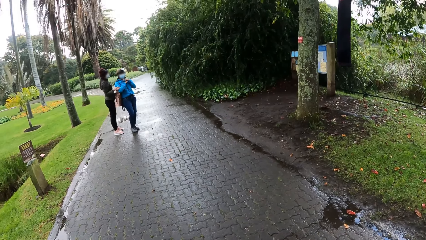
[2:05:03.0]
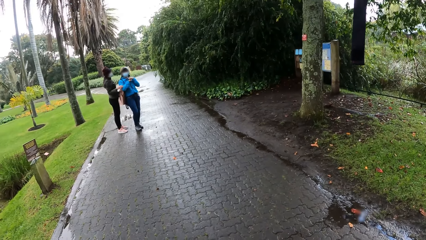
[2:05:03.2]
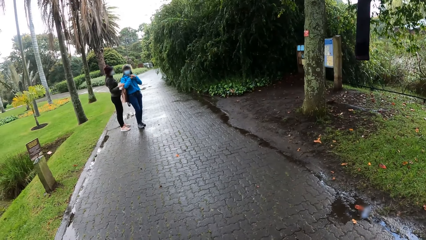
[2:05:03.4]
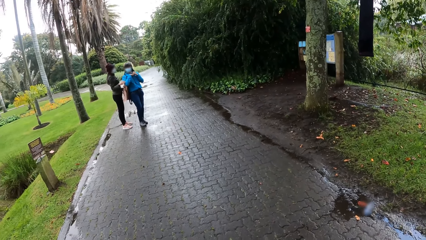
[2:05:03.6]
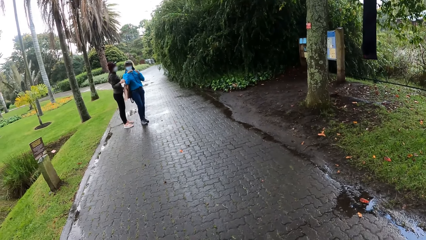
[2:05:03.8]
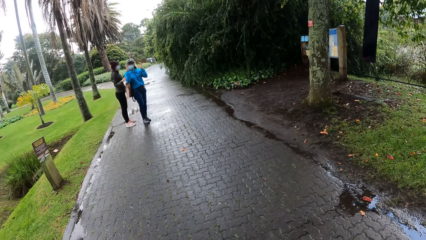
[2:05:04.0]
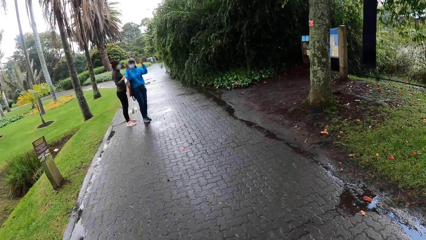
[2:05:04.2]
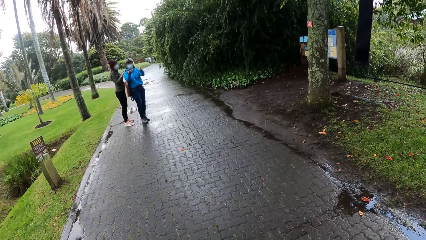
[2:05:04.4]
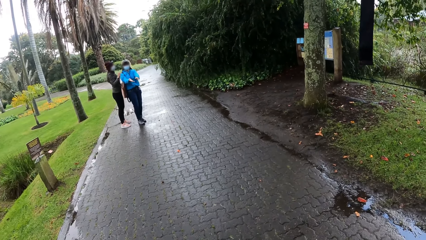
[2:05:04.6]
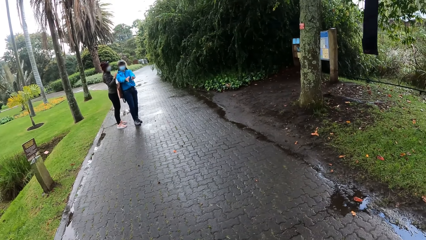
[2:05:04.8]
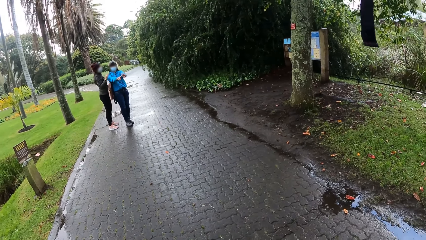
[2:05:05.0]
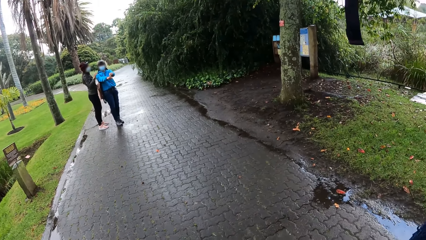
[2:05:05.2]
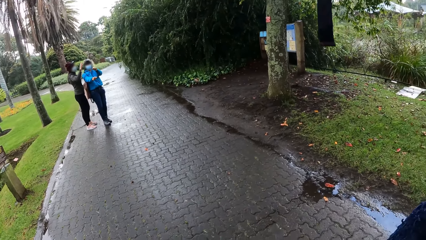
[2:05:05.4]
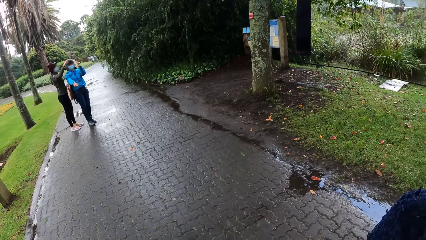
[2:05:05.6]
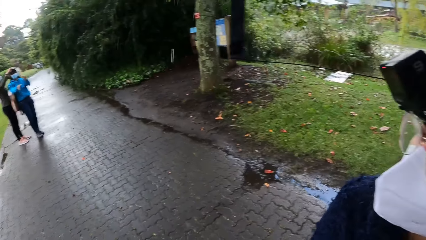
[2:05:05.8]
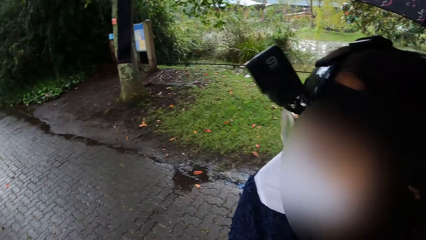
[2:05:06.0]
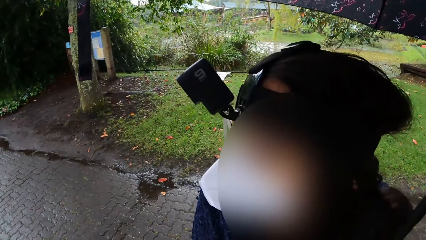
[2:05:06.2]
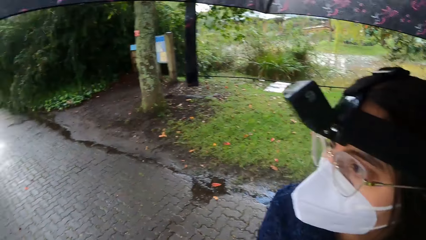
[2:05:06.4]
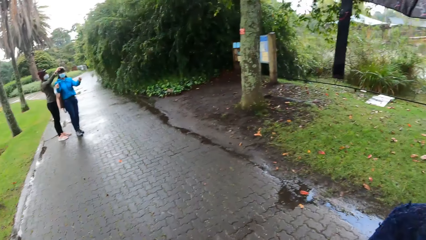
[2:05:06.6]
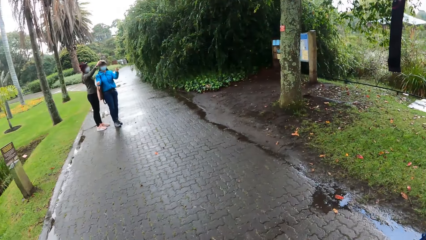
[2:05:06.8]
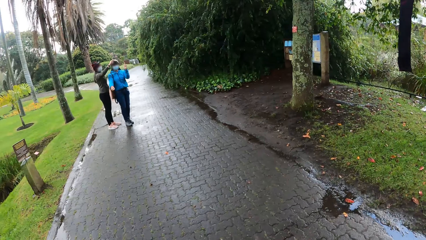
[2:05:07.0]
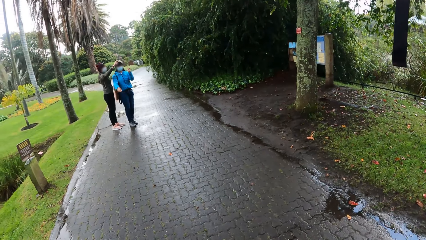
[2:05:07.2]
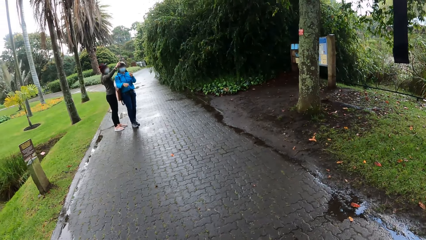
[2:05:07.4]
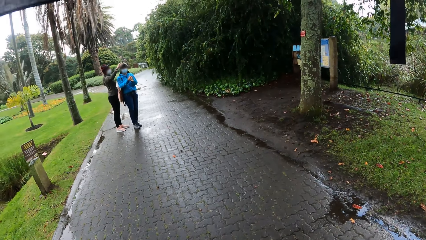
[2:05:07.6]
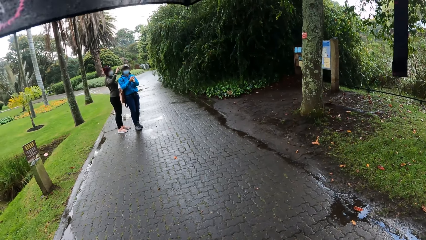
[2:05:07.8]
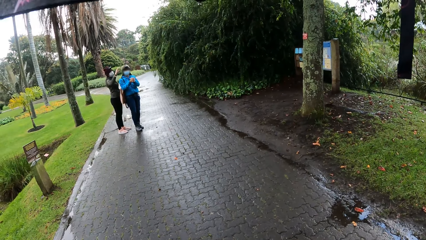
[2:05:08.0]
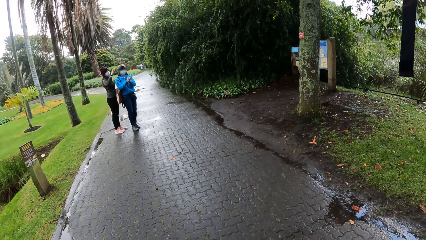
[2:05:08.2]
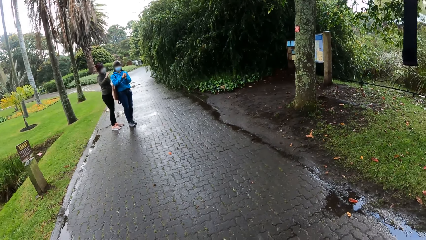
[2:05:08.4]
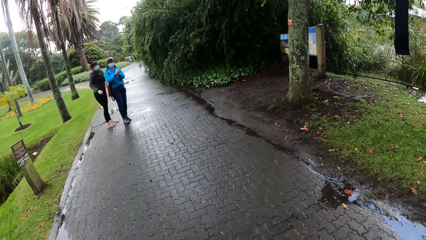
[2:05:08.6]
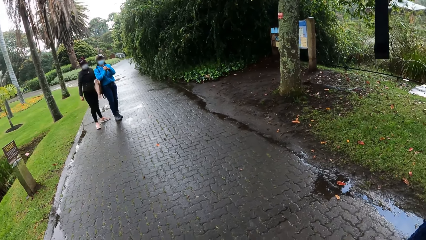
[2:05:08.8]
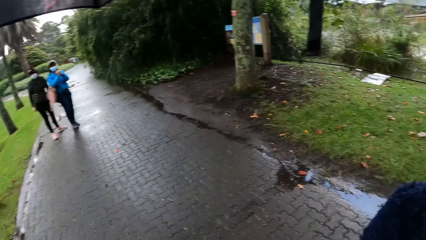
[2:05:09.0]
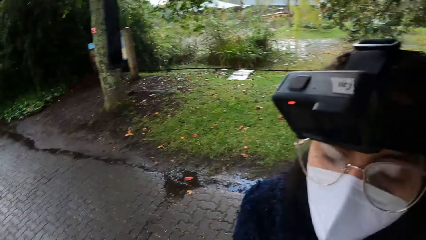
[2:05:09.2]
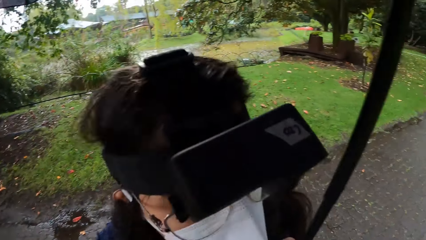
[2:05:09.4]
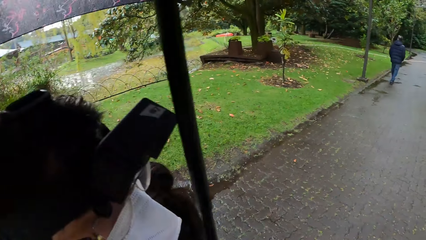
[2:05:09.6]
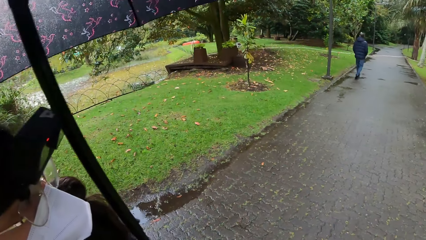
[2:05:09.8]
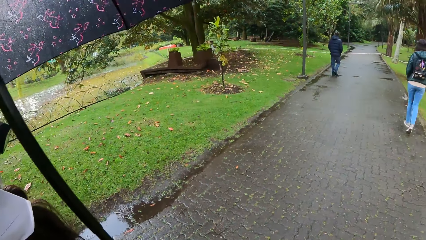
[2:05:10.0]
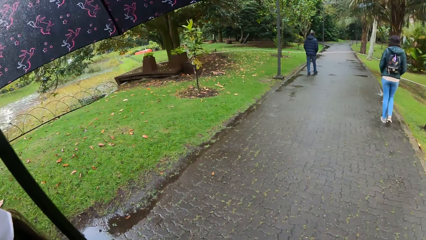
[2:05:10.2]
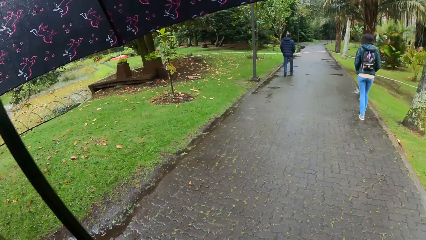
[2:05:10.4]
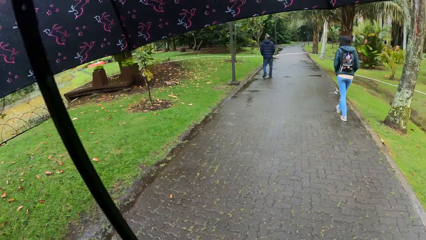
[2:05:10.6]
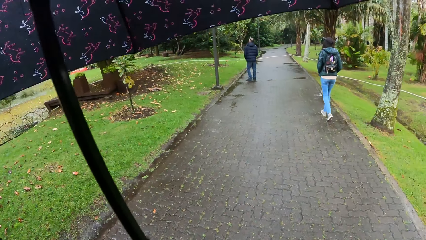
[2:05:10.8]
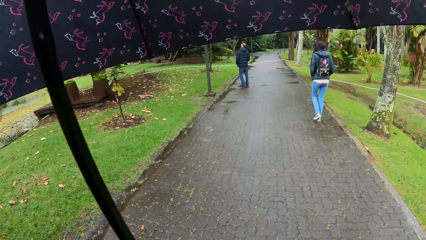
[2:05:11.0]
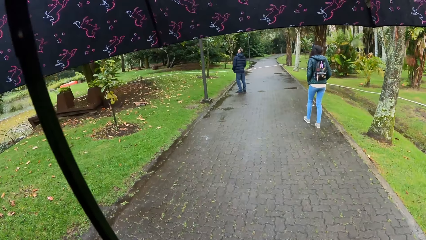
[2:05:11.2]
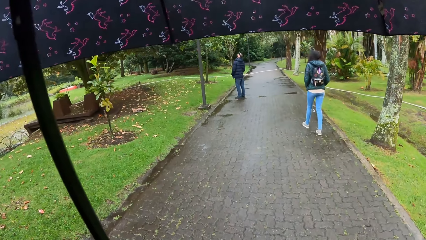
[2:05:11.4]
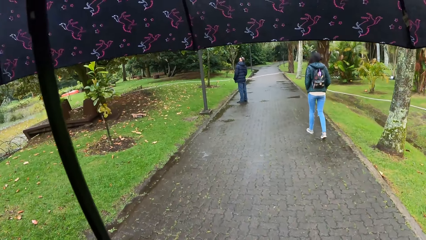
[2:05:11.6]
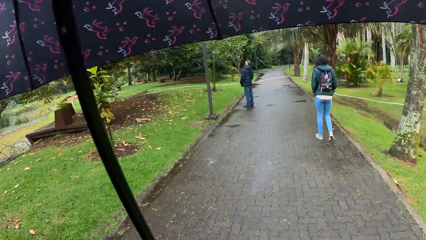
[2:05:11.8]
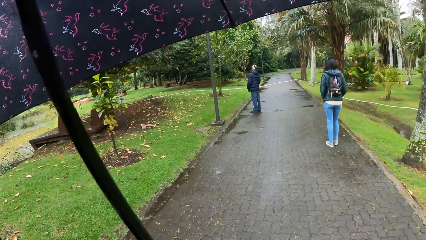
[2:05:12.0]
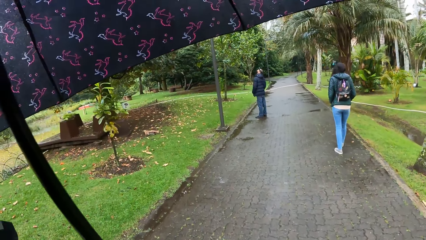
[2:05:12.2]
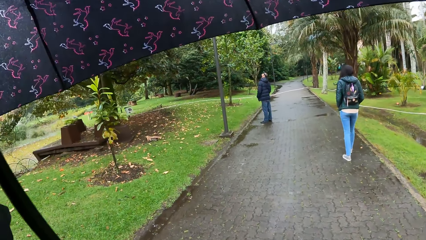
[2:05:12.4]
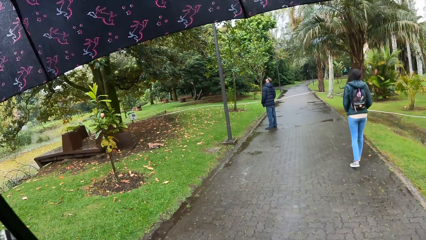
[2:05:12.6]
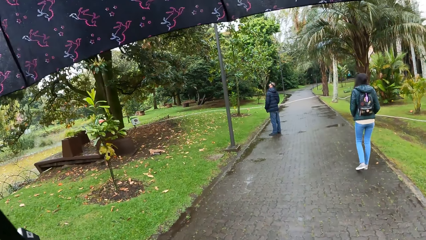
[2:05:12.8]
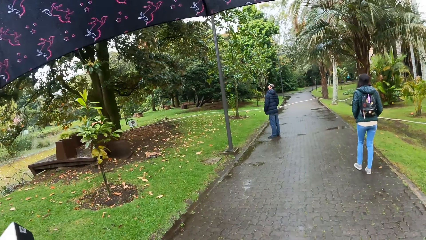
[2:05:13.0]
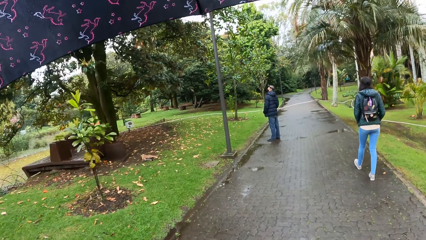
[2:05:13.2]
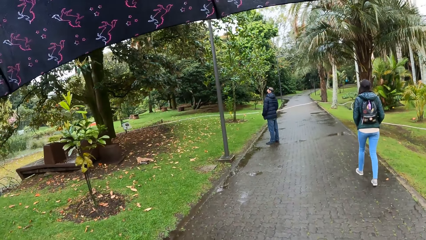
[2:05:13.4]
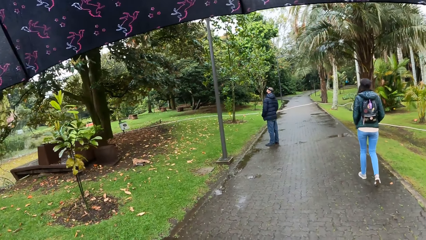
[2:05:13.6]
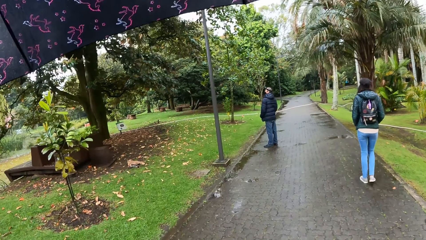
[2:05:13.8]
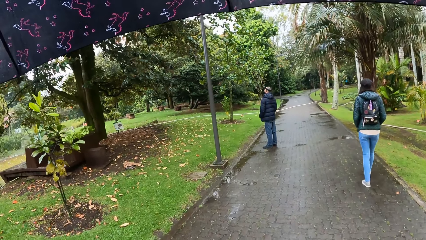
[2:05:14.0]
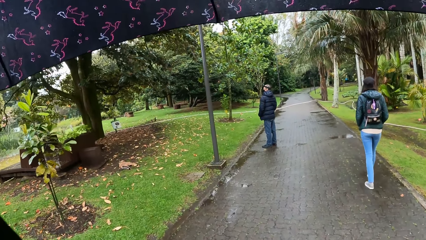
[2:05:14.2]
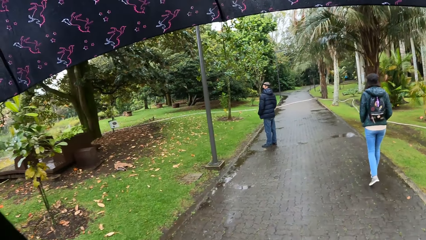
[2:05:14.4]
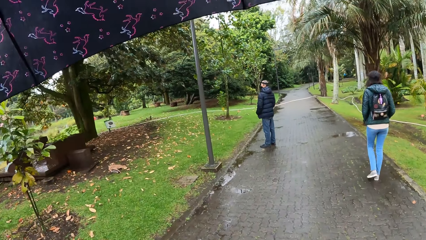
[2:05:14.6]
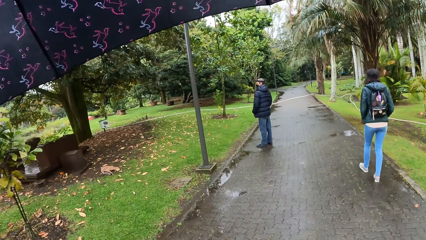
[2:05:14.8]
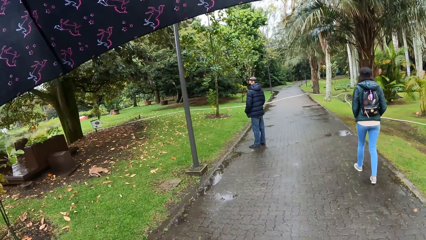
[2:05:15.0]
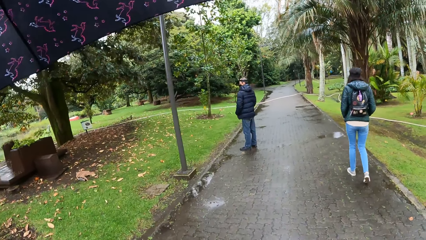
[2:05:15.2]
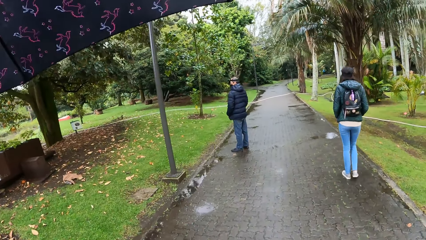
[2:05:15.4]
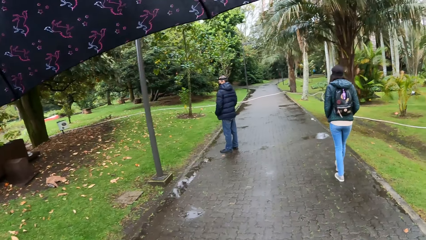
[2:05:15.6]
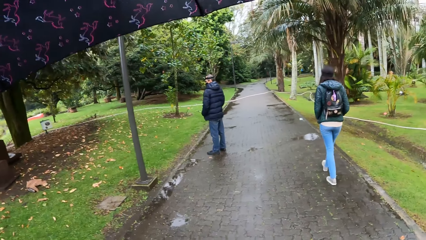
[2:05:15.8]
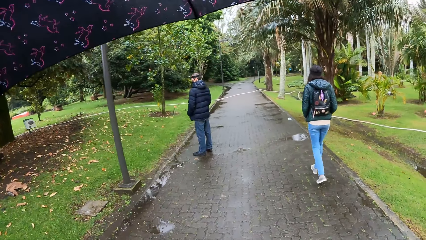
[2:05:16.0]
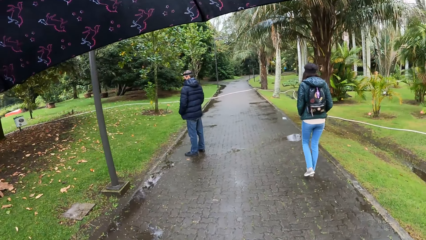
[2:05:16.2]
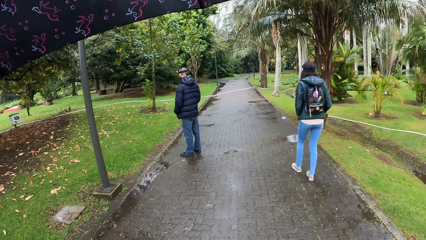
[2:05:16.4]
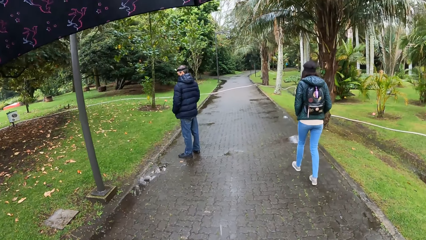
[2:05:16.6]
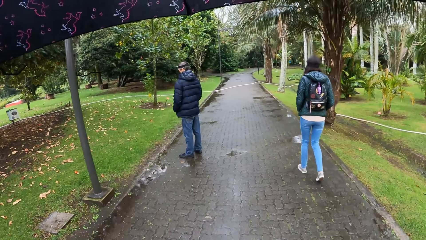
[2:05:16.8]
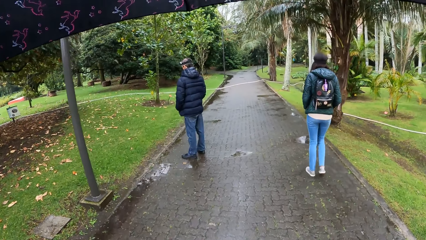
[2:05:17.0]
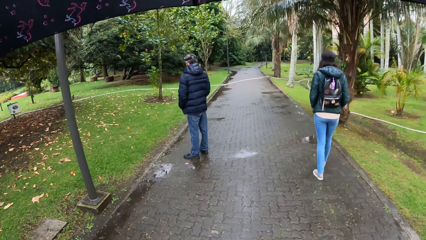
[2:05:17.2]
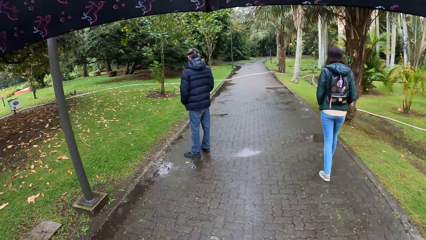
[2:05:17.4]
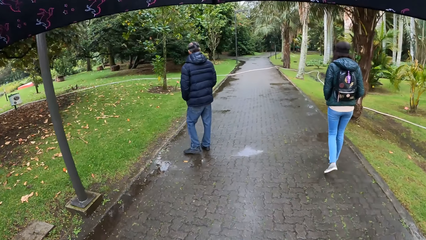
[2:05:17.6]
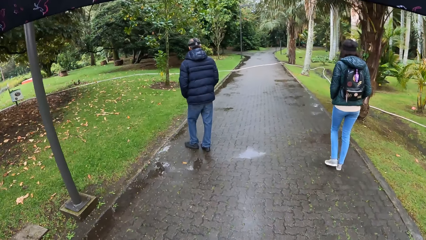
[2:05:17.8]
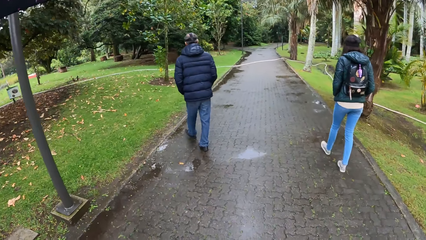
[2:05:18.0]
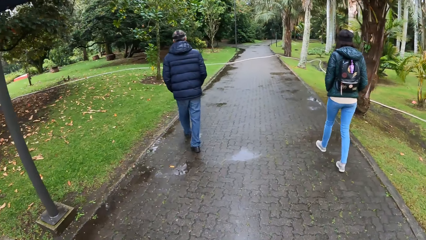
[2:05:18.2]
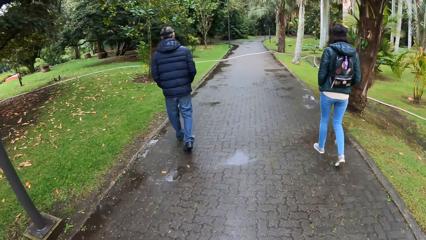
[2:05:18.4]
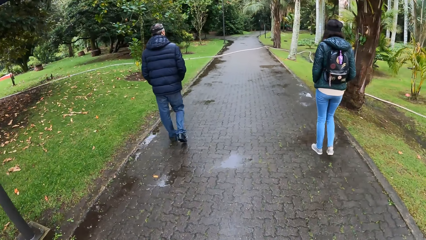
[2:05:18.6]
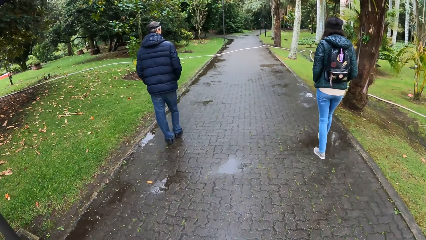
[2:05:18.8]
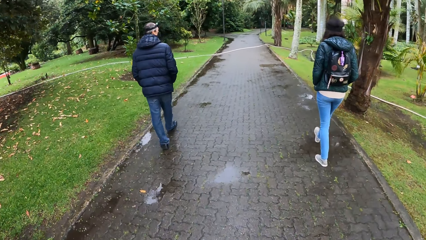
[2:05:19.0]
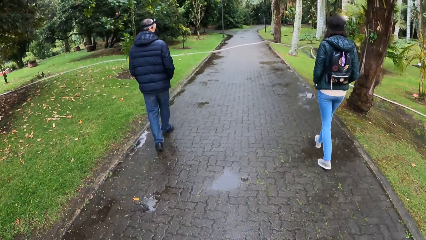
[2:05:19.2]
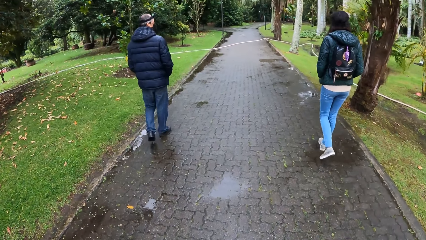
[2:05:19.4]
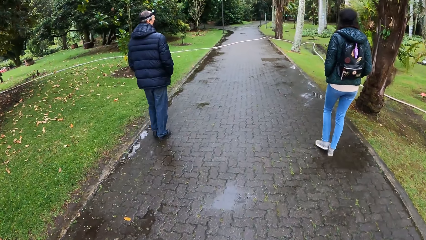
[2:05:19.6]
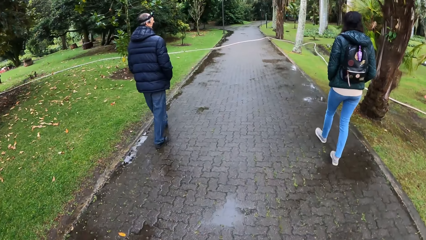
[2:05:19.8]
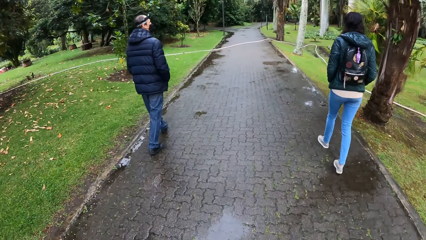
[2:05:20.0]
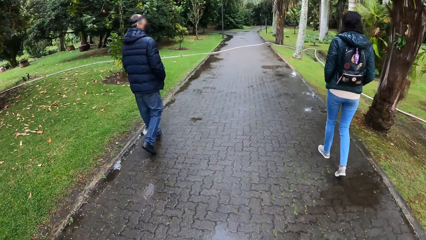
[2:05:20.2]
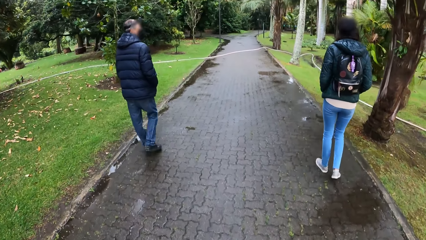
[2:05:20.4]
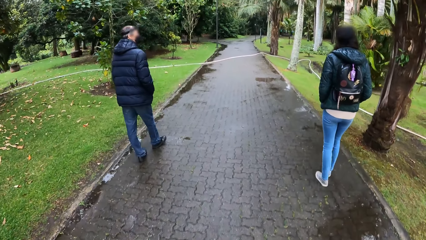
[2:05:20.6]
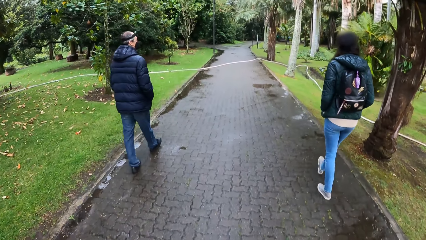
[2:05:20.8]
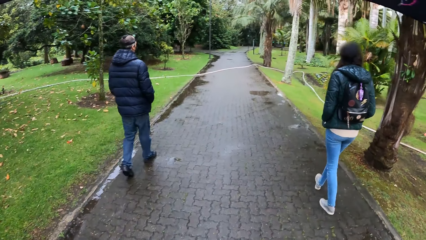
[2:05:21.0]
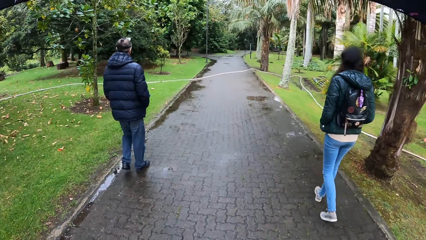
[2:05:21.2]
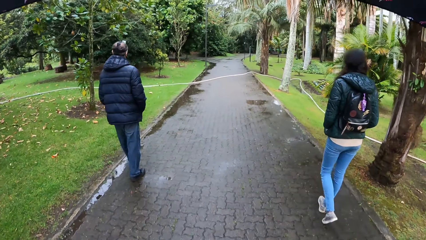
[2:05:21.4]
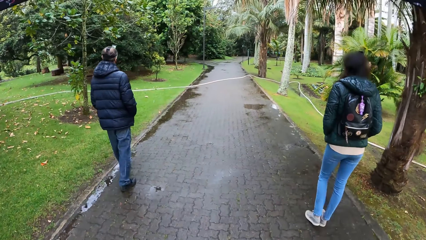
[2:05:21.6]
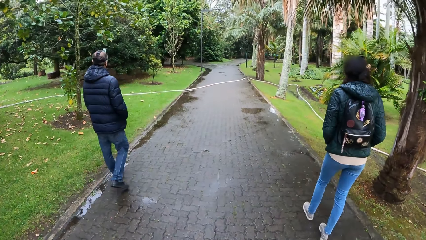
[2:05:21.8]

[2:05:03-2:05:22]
A woman gesticulates with her hands. The woman interacts with another woman. The camera wearer looks at the first woman and a third woman from far. The first woman gesticulates with her hands. The camera wearer looks around. They look around again. They walk along the park with the group of people.
